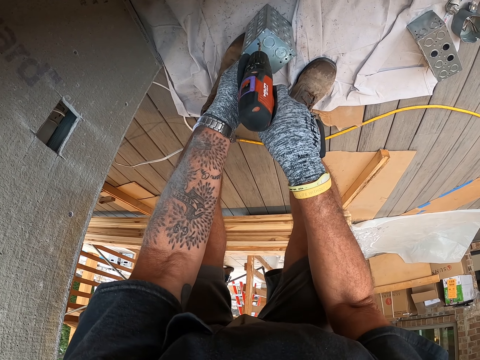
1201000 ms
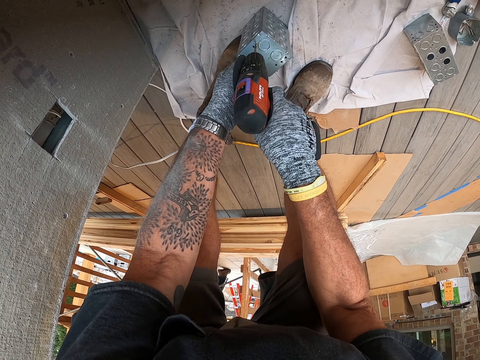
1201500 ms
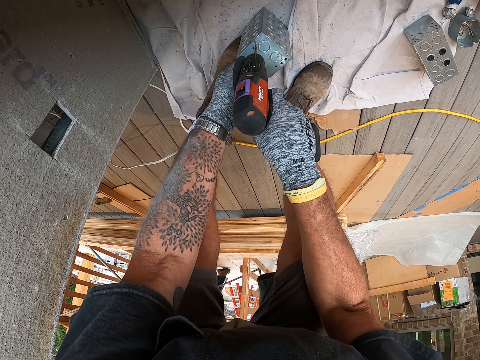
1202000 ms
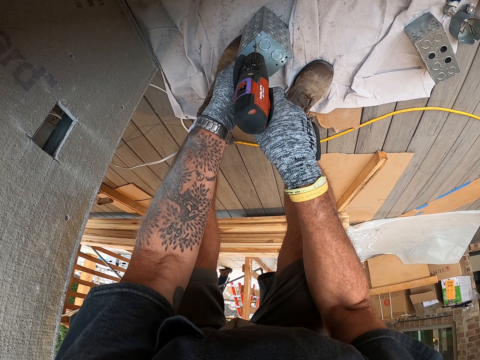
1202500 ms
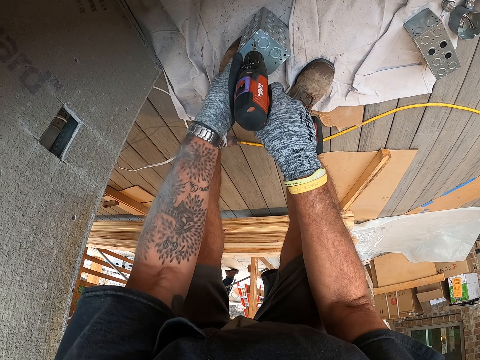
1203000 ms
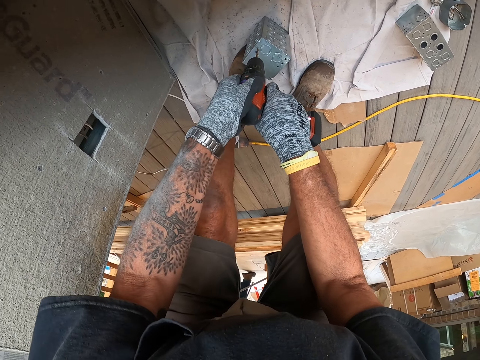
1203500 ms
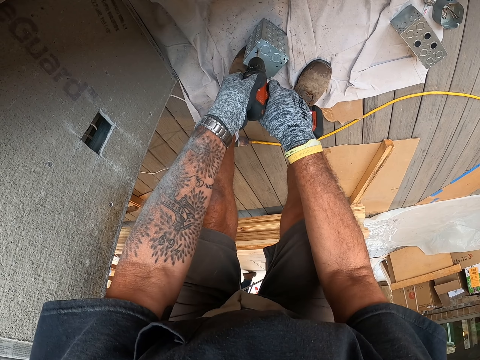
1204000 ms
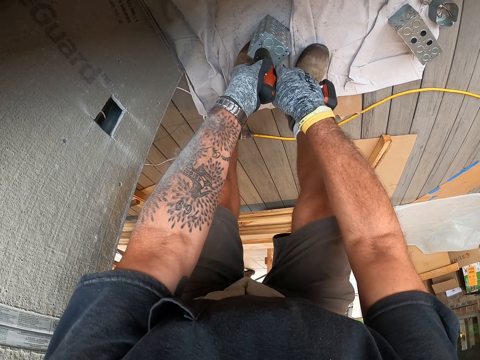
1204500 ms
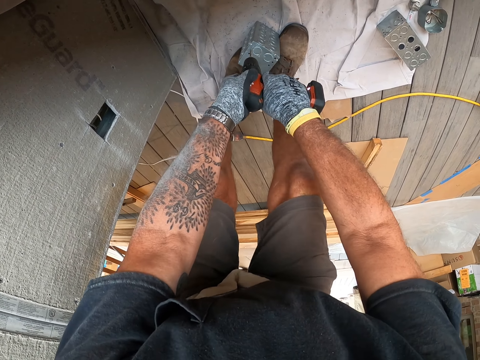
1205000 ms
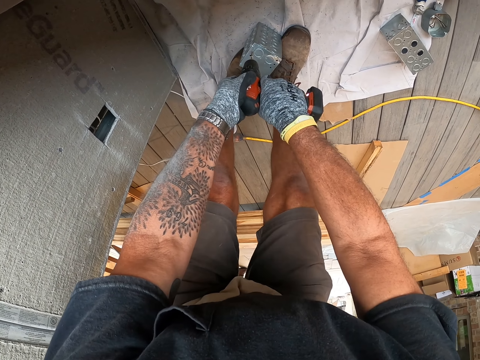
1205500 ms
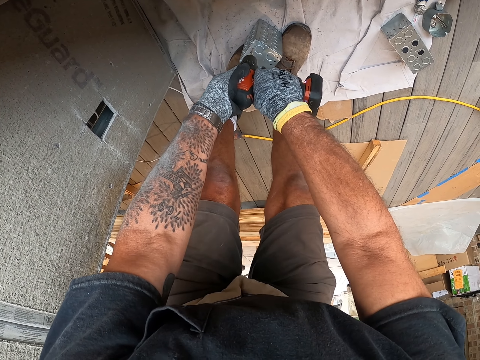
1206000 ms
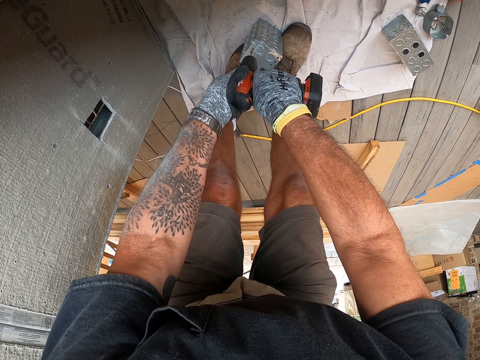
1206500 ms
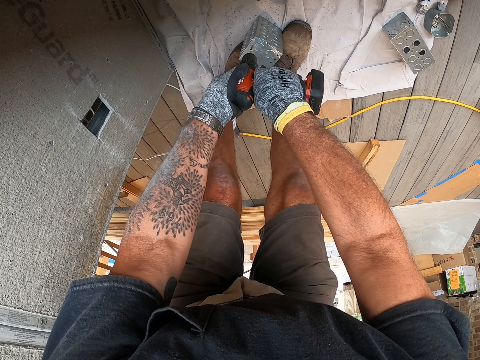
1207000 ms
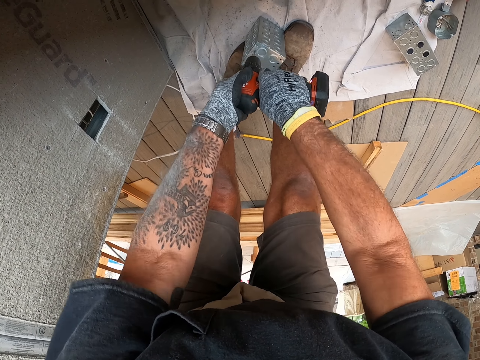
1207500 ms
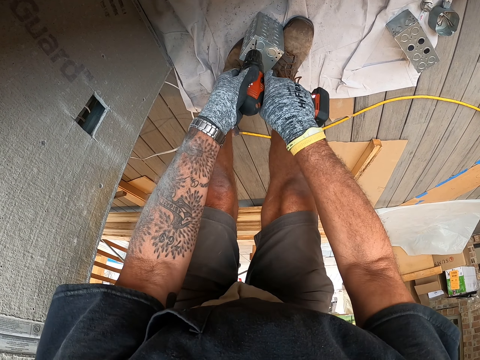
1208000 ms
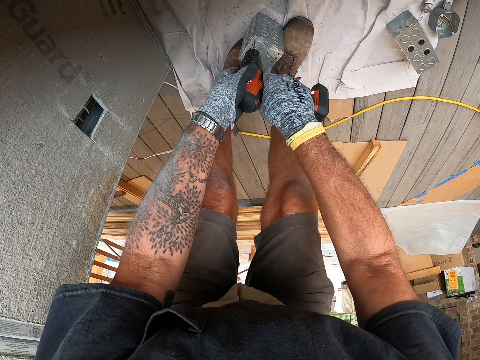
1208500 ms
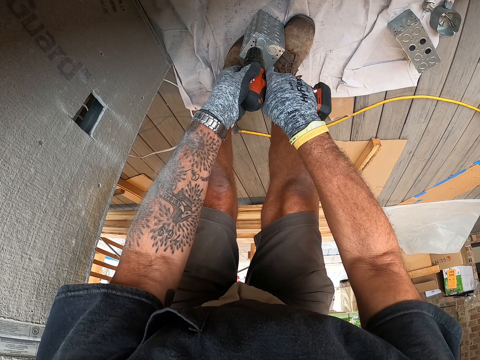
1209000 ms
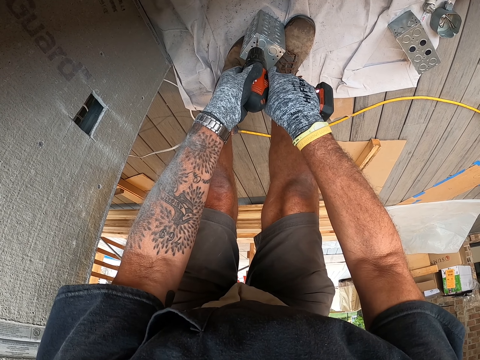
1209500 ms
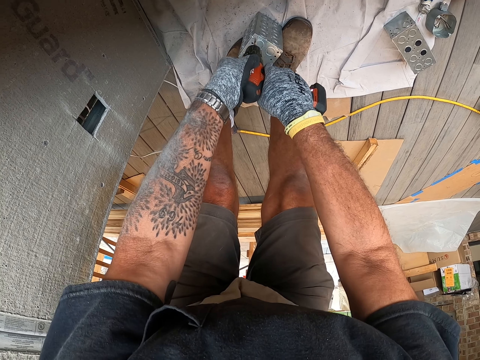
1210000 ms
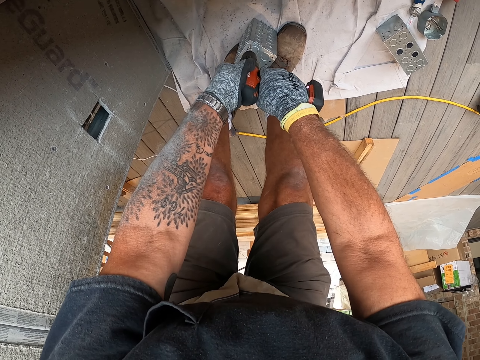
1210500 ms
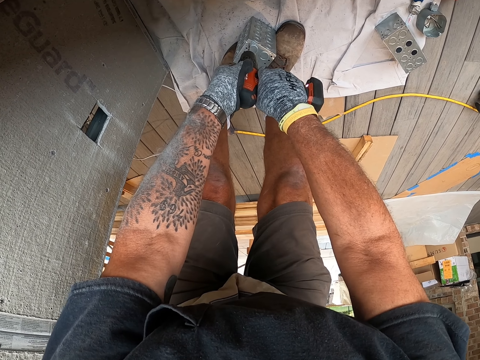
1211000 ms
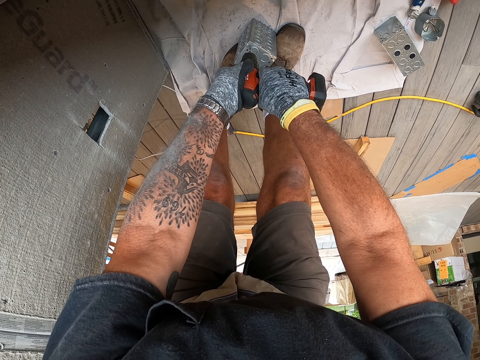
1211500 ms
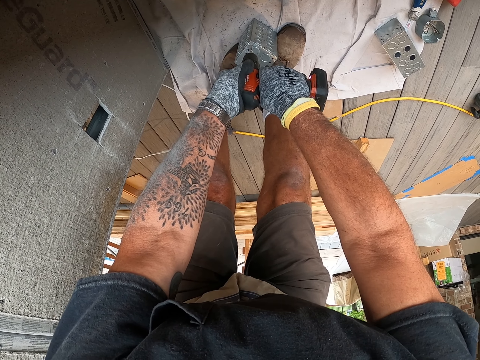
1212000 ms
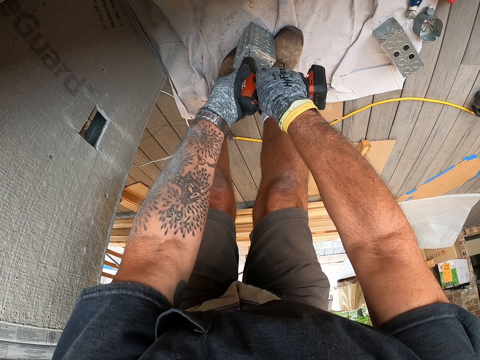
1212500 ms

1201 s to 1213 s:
The camera wearer drills a metal with a drill gun. They drill the metal with the drill gun again.

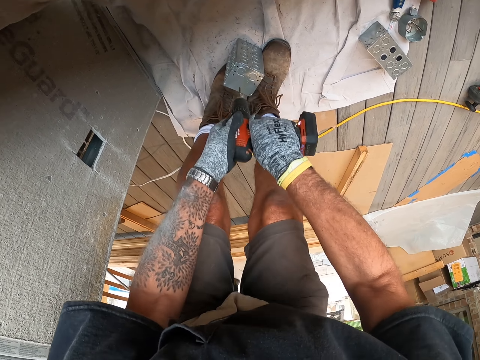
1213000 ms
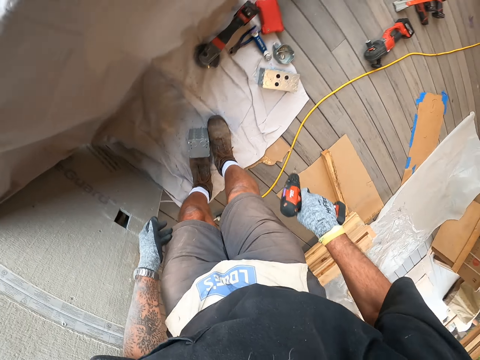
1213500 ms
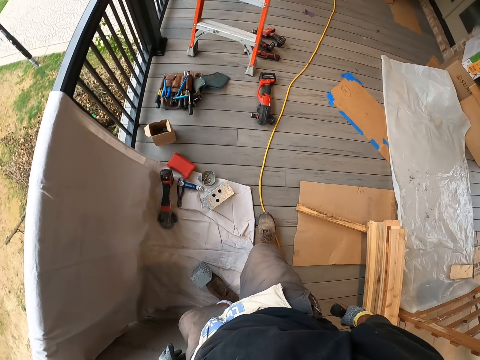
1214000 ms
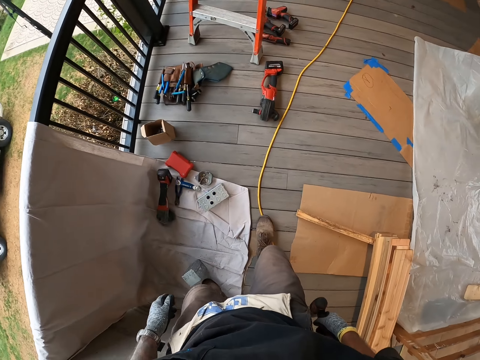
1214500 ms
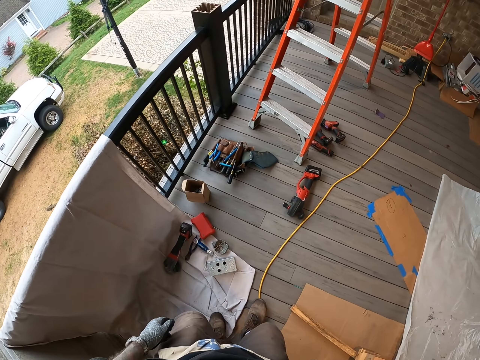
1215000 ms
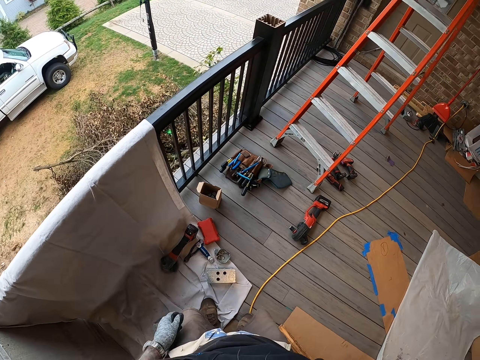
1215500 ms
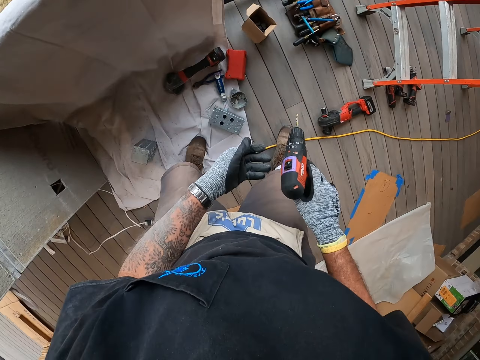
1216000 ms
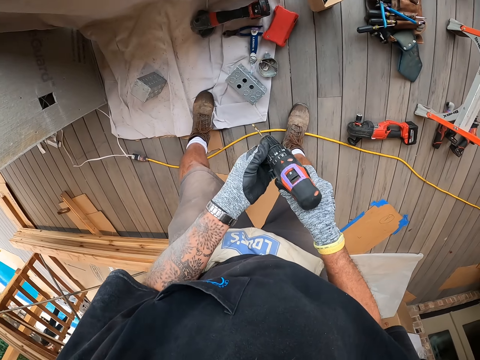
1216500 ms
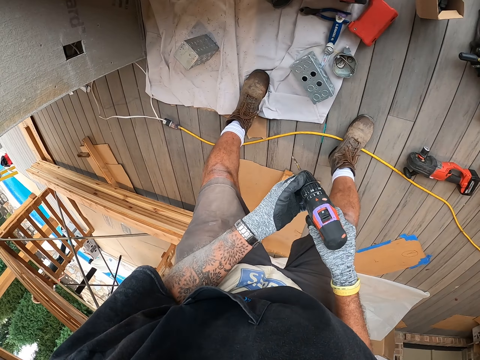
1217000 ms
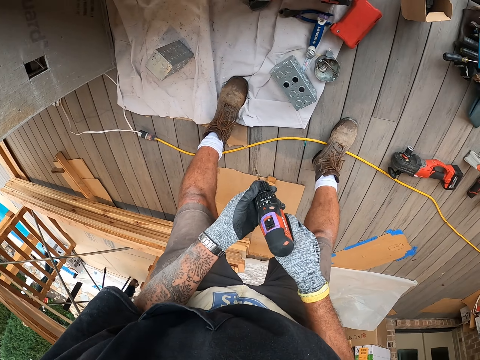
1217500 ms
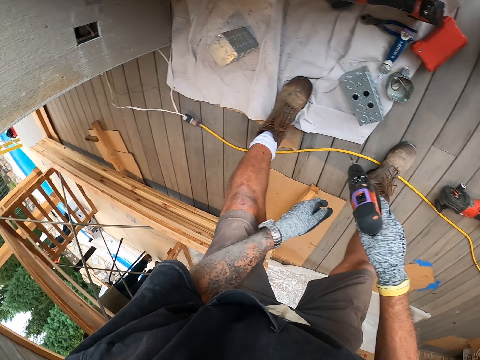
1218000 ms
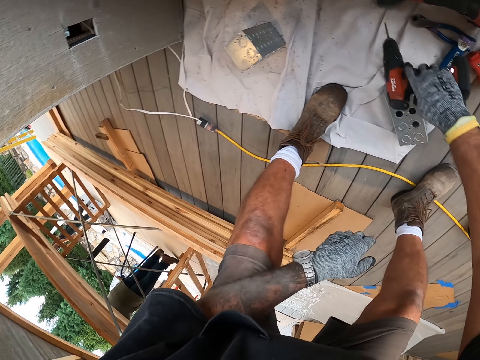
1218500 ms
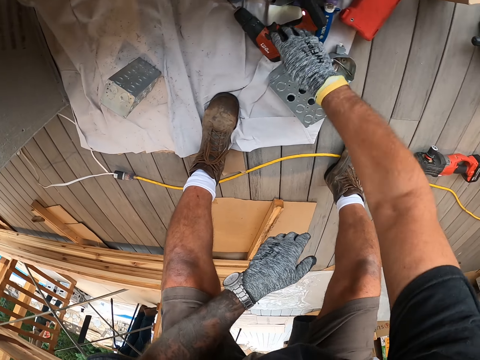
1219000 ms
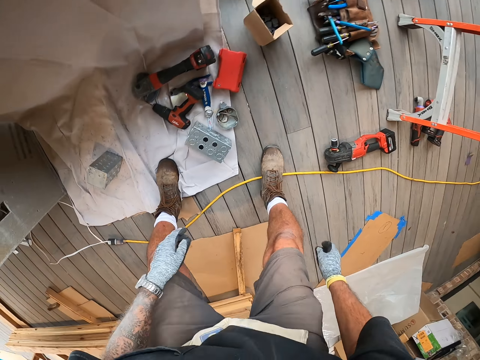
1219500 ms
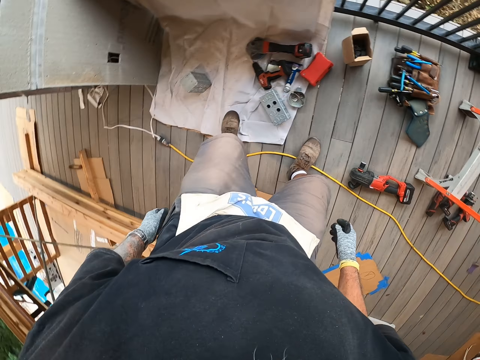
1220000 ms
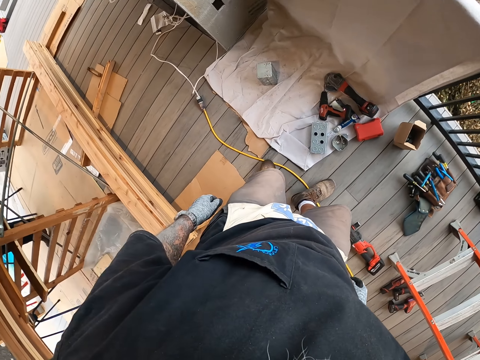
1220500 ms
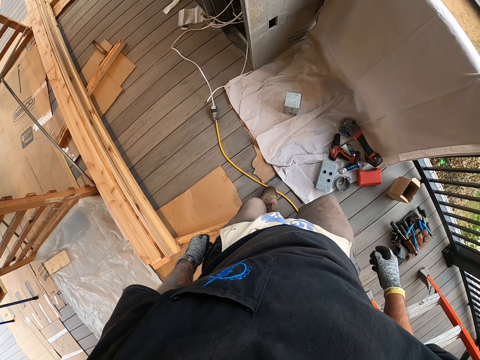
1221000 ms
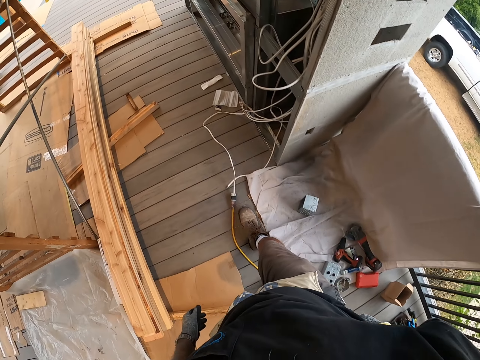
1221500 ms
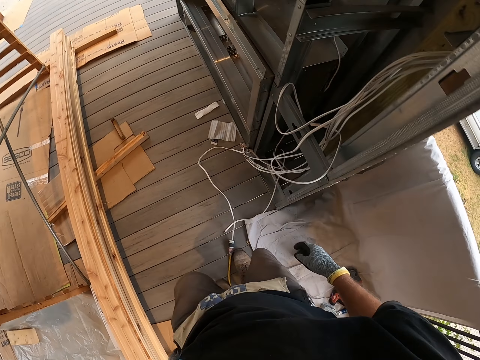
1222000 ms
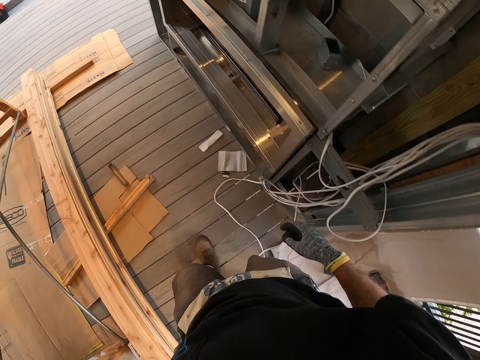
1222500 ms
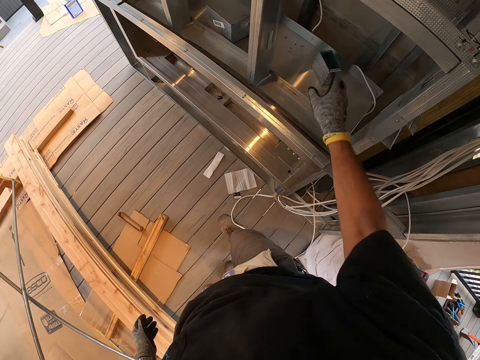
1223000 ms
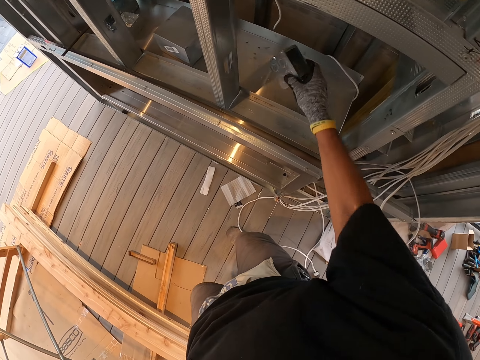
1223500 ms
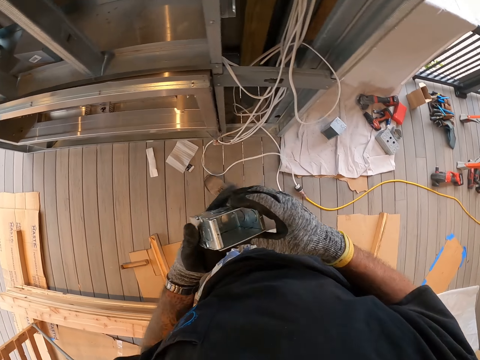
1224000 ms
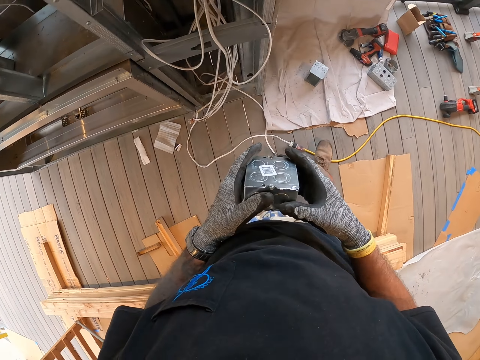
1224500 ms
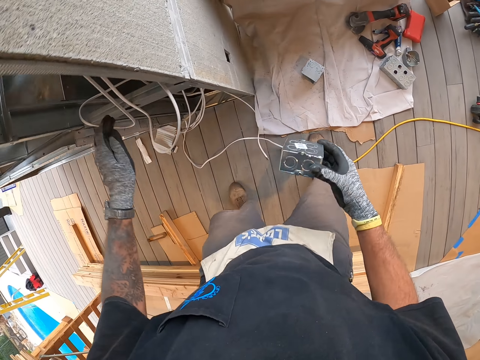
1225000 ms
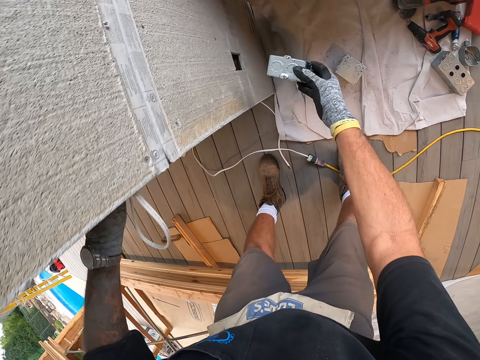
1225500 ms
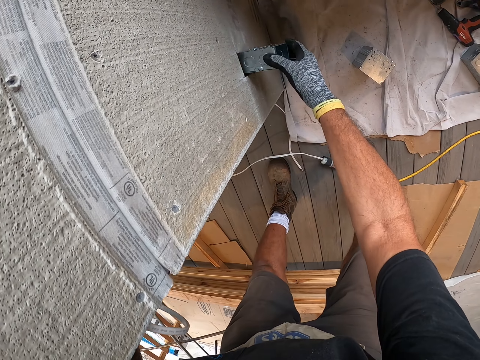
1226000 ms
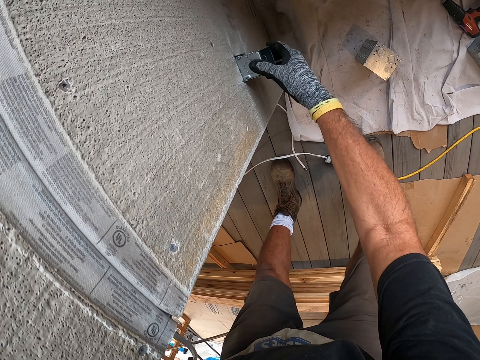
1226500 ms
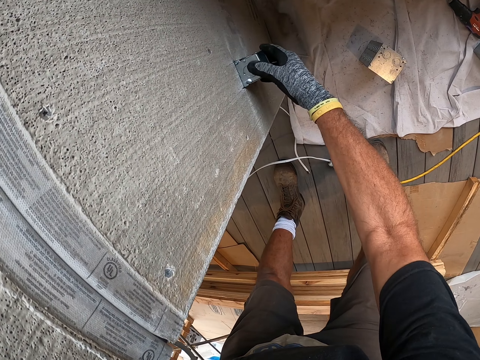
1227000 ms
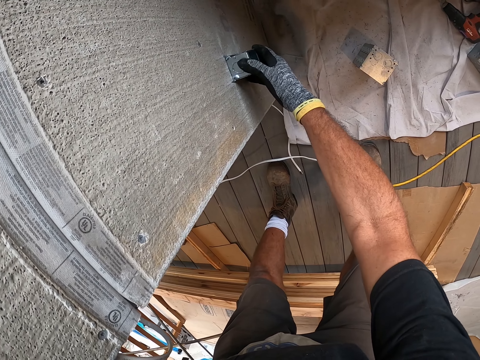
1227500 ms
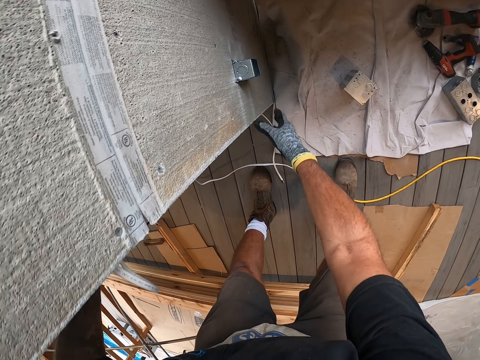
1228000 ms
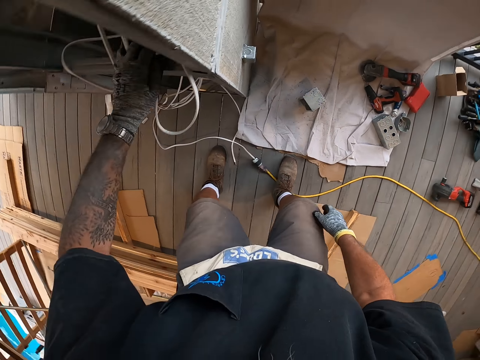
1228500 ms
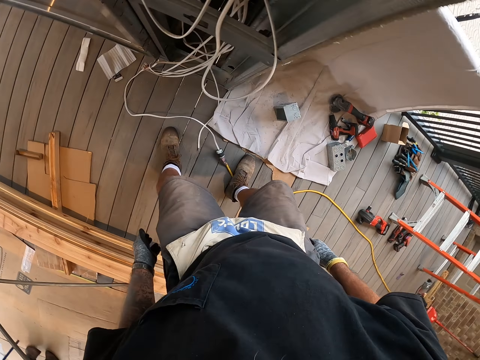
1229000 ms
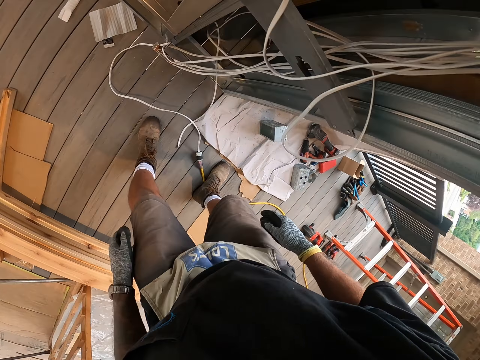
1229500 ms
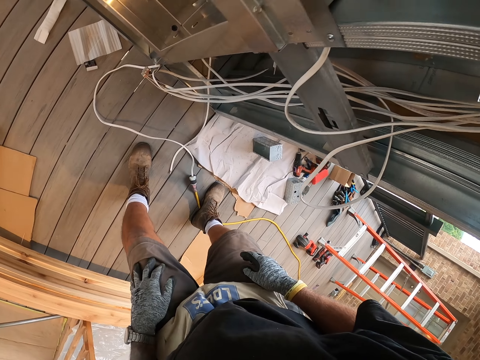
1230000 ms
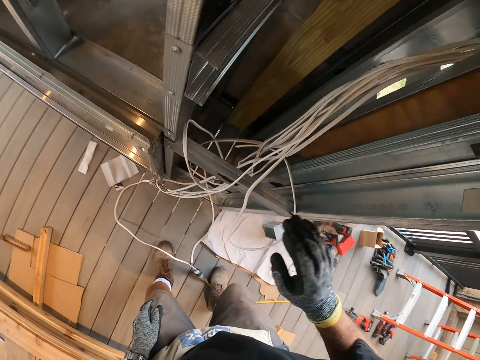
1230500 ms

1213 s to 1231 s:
The camera wearer moves at the porch. They look at the floor. They place a drill gun on the floor. They walk around the house. They pick up the metal block. They move at the porch. They fix the metal block in the hole in a shelf. They look around.
